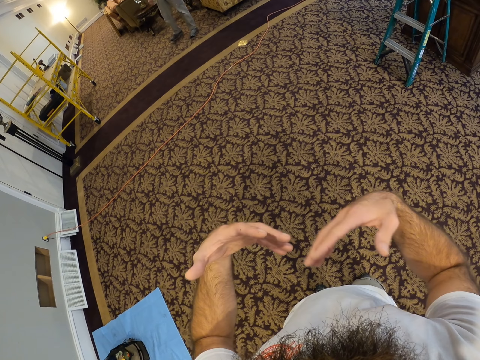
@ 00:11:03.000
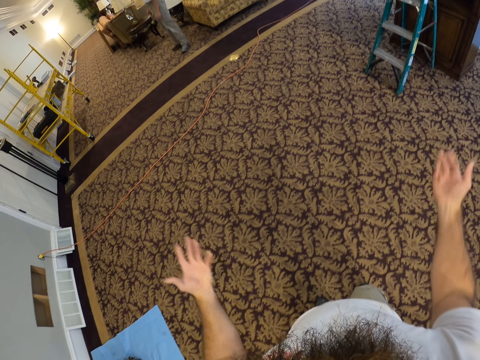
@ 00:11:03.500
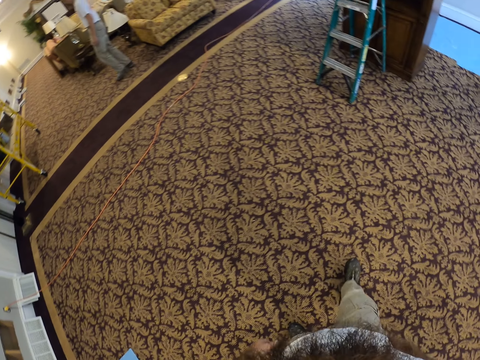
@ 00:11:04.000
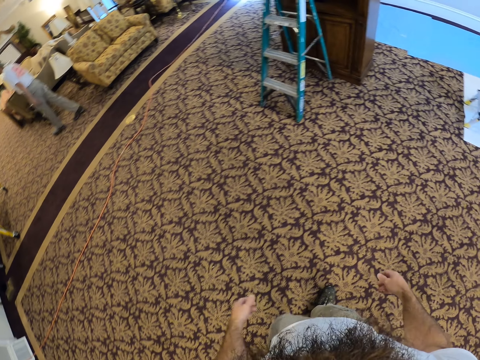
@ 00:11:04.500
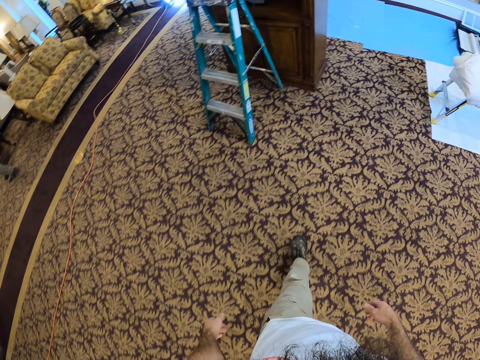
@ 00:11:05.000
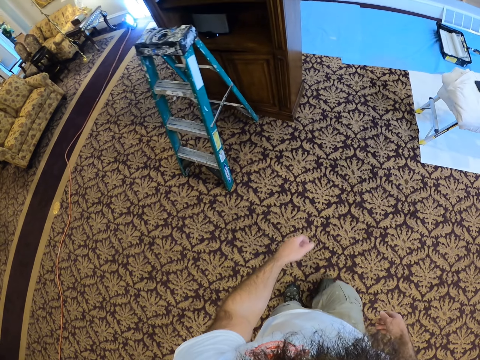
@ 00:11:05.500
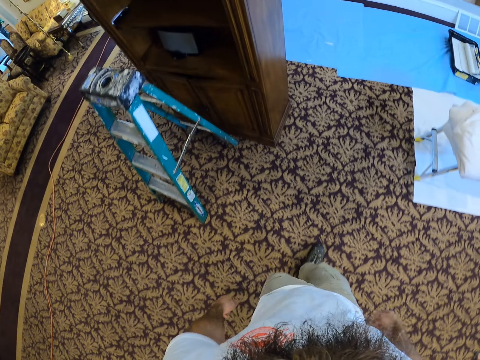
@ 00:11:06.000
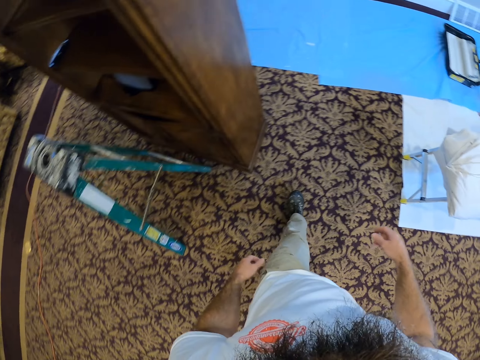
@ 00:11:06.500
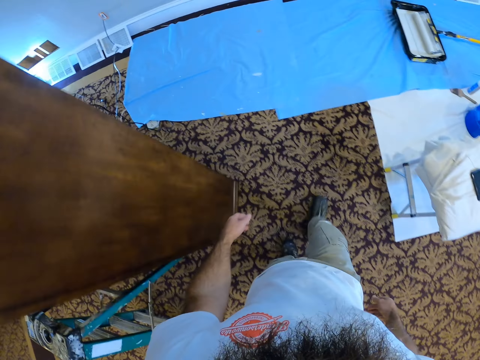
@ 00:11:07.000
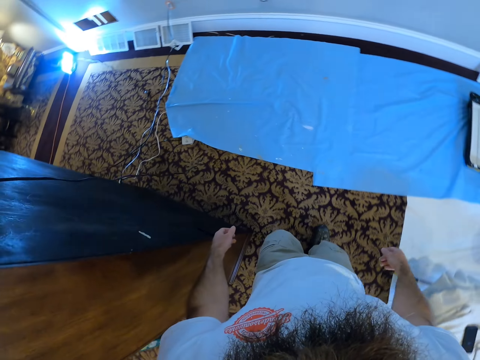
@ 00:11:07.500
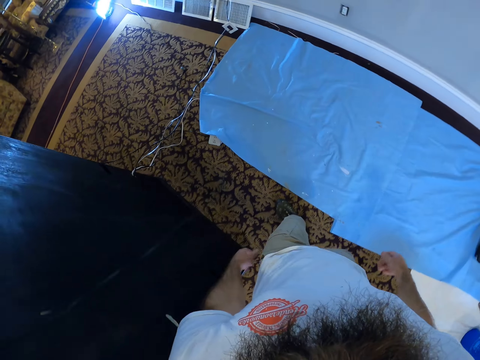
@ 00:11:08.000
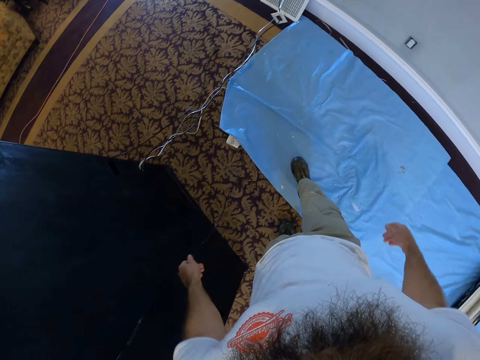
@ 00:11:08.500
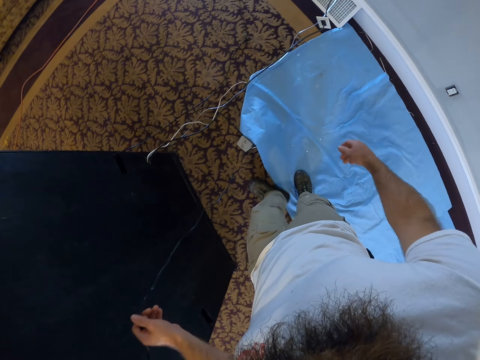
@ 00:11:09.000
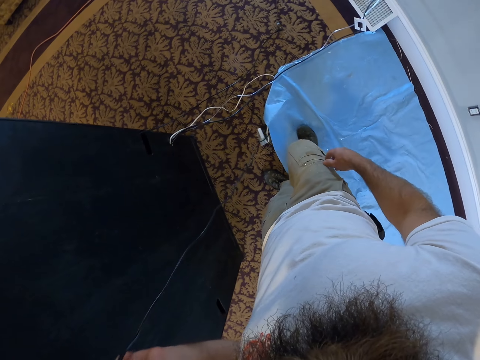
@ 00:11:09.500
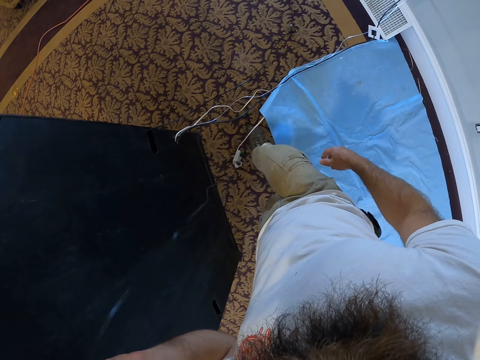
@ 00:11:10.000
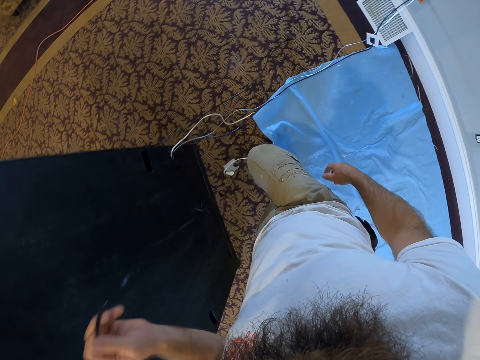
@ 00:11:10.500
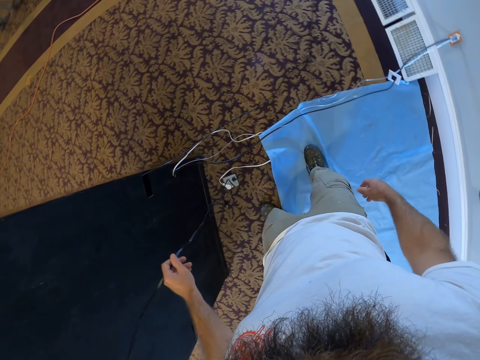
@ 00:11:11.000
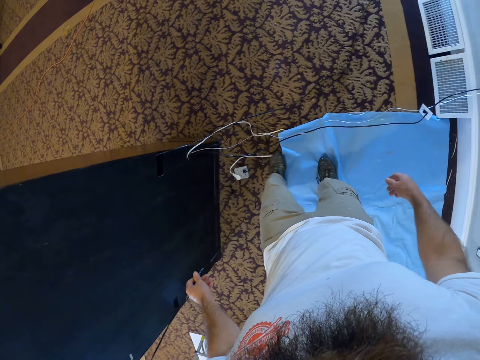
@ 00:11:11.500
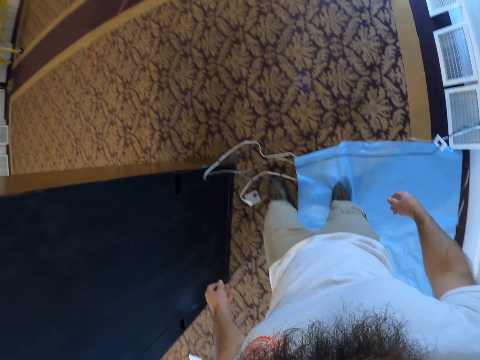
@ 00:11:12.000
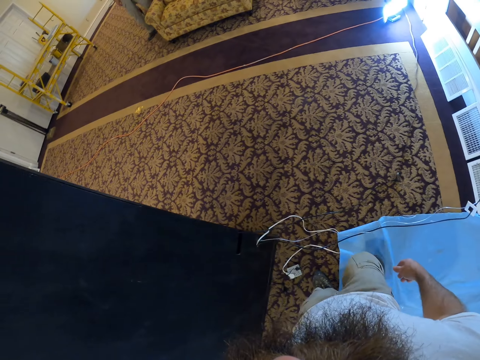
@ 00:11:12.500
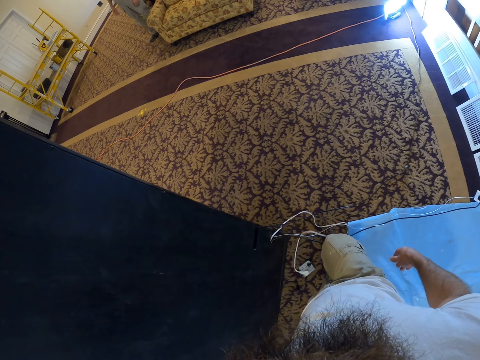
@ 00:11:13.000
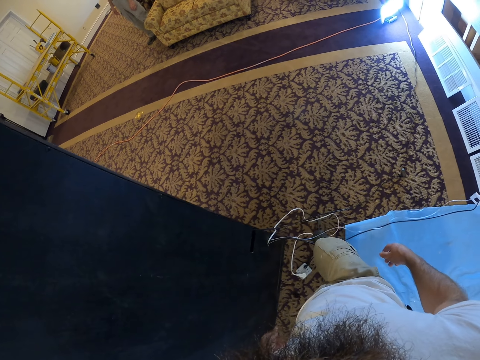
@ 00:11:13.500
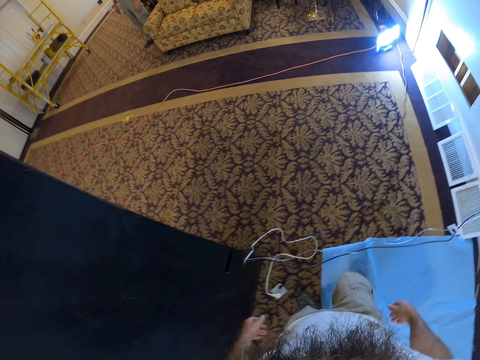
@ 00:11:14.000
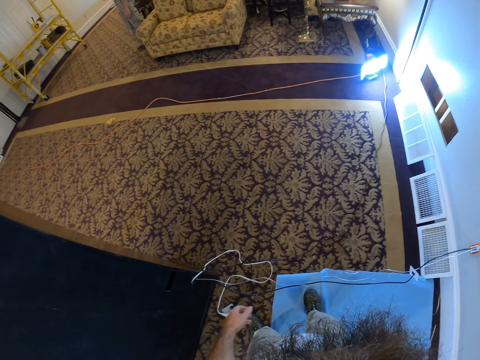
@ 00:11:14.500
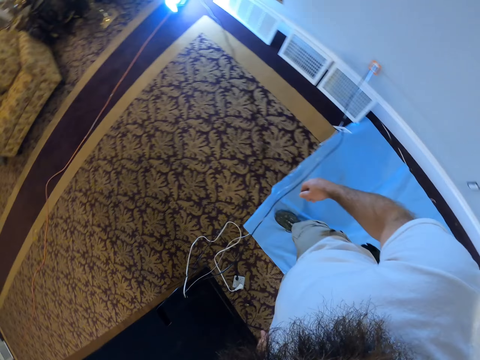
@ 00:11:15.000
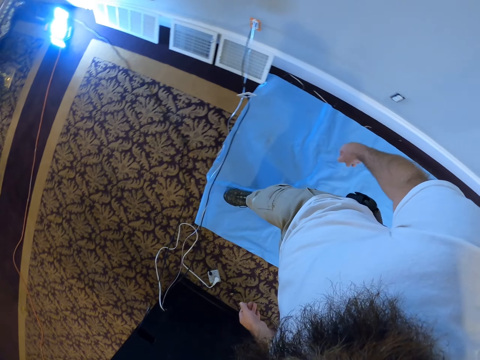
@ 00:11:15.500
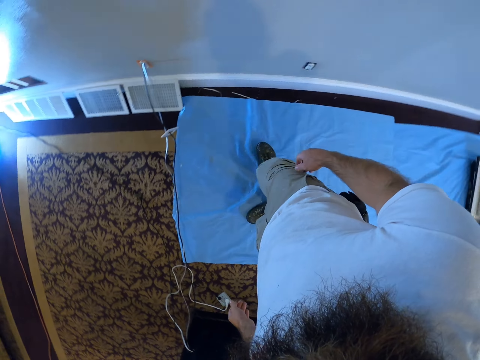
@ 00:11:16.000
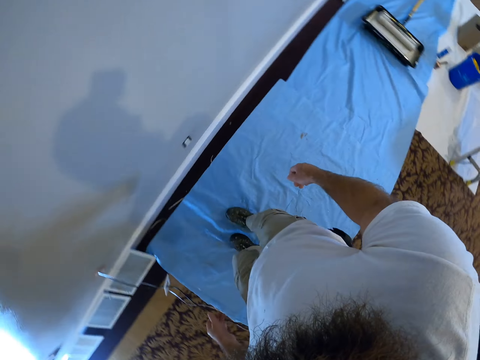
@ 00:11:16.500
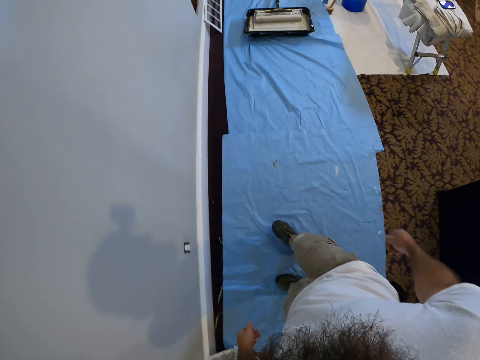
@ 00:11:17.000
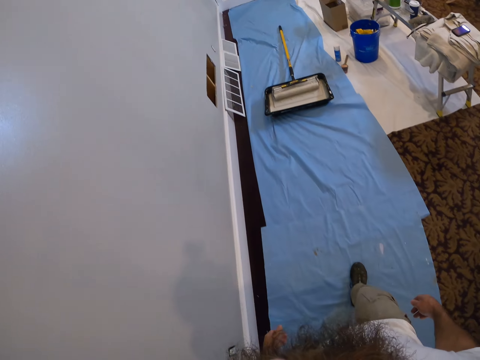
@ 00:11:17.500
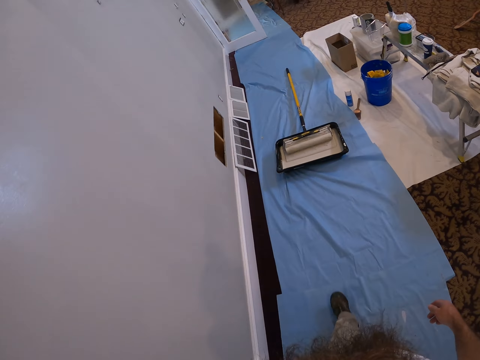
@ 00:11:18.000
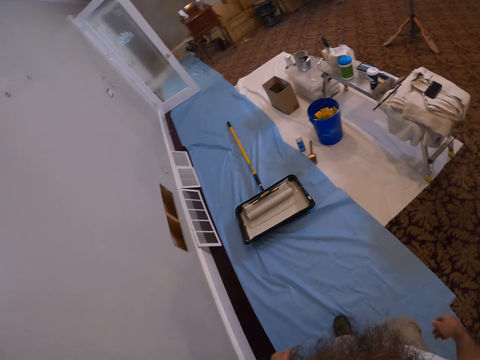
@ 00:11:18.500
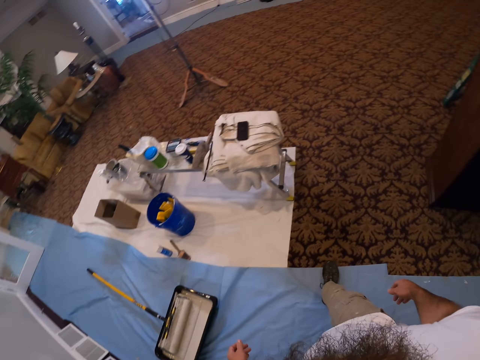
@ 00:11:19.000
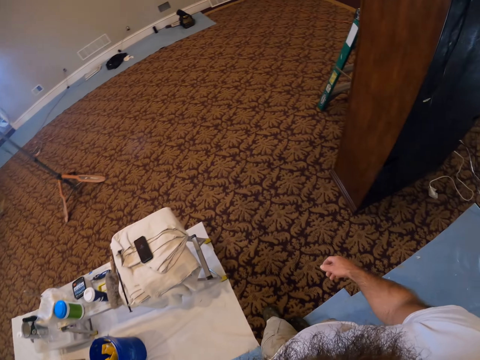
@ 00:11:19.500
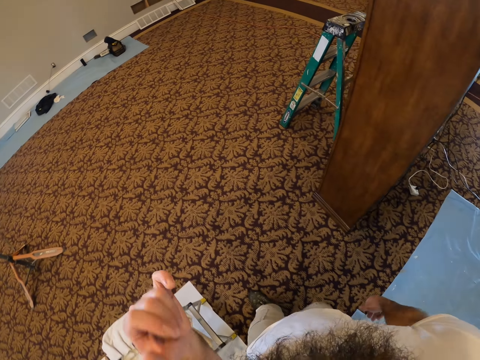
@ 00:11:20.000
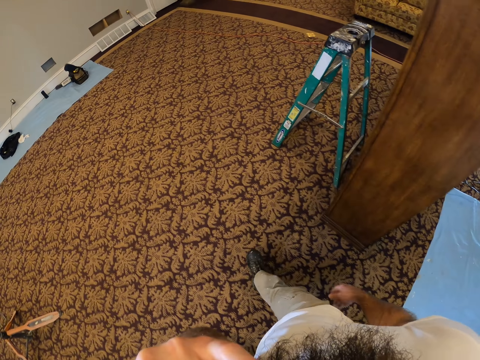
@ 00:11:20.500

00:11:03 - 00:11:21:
The camera wearer walks towards a cupboard. He walks around the room. He holds a wire at the back of the cupboard with his left hand. He pulls the wire on the ground with his legs. He kicks the wire on the floor with his right leg. He kicks the wire on the floor with his left leg. He moves around the room.

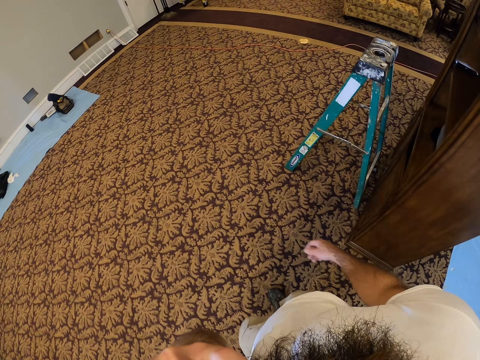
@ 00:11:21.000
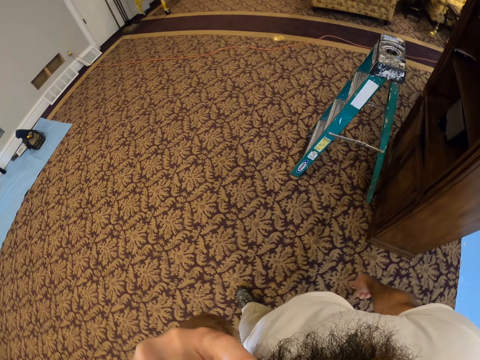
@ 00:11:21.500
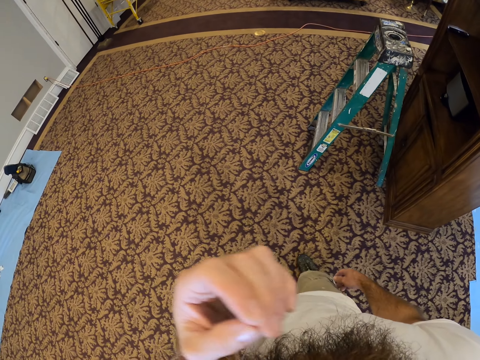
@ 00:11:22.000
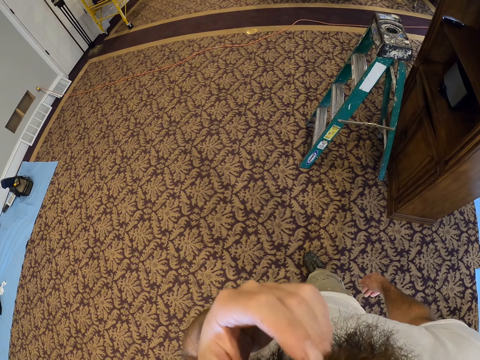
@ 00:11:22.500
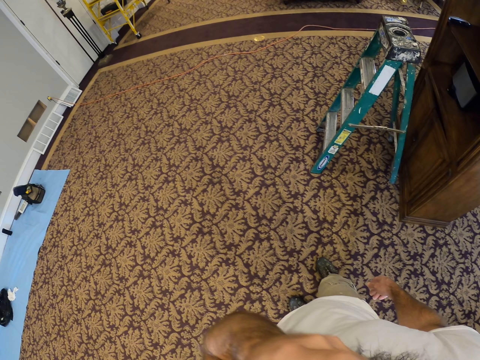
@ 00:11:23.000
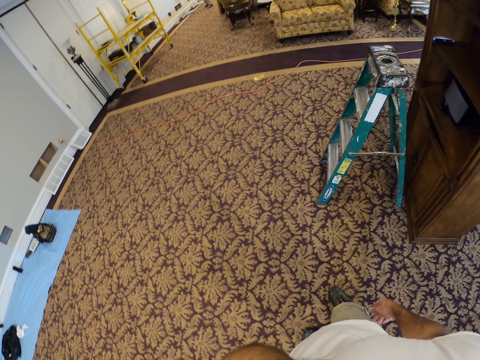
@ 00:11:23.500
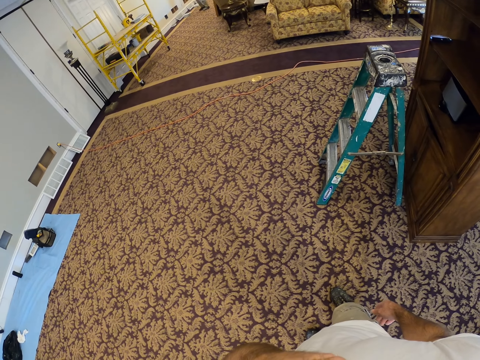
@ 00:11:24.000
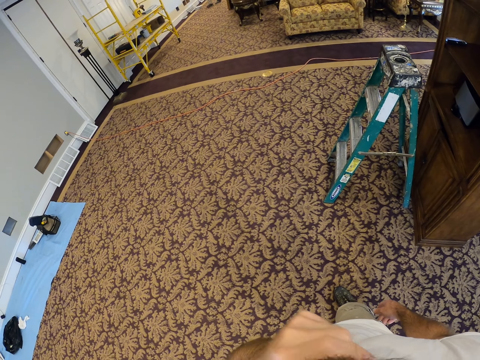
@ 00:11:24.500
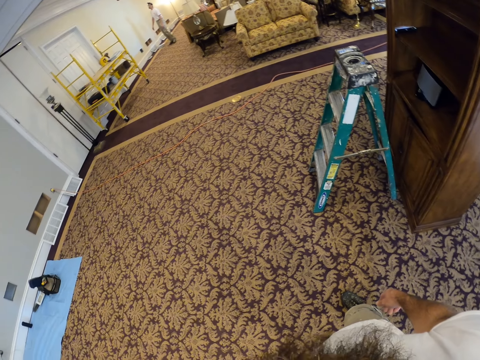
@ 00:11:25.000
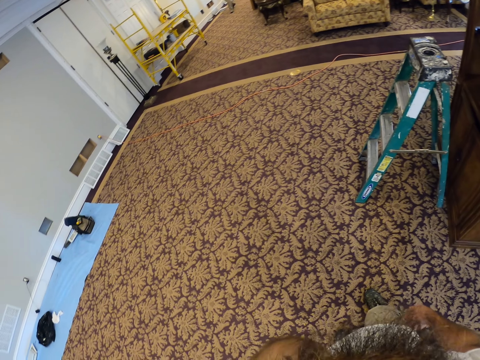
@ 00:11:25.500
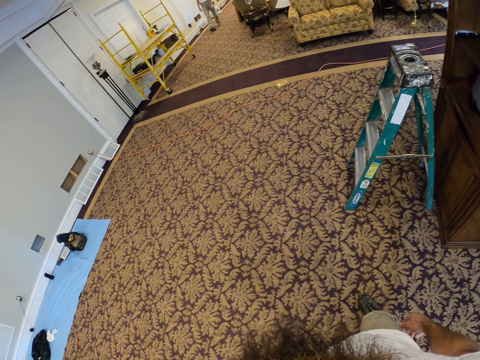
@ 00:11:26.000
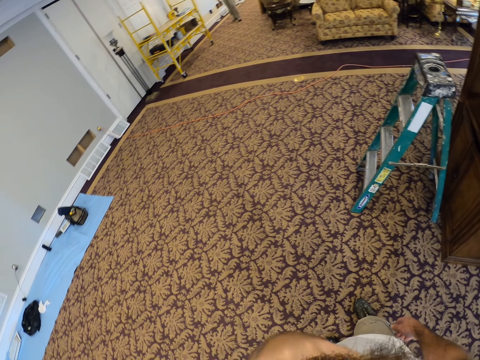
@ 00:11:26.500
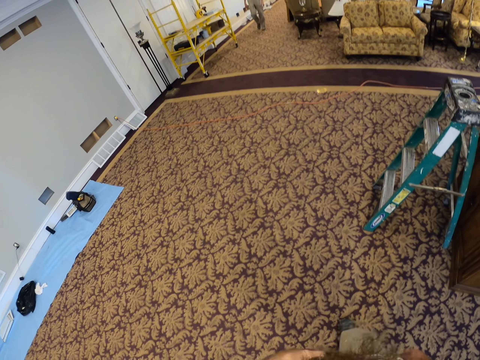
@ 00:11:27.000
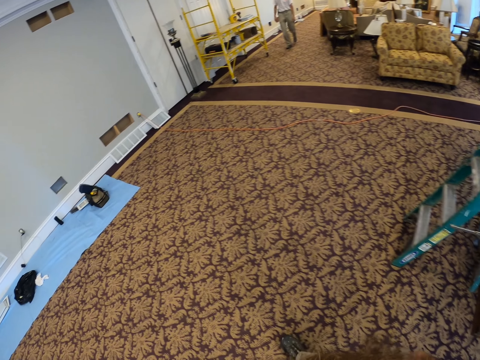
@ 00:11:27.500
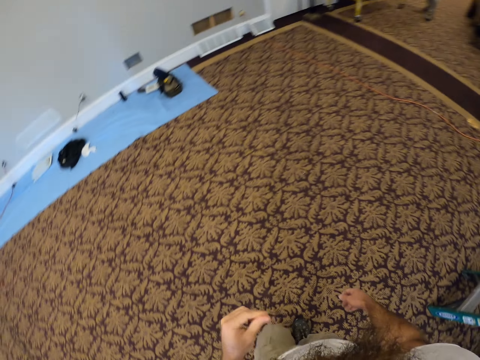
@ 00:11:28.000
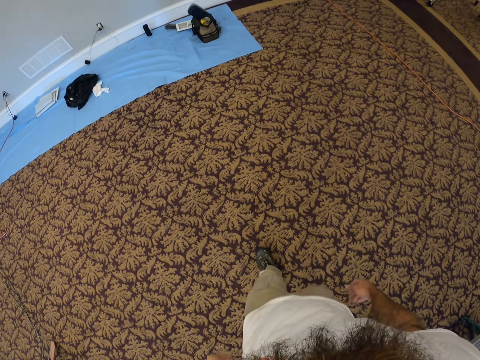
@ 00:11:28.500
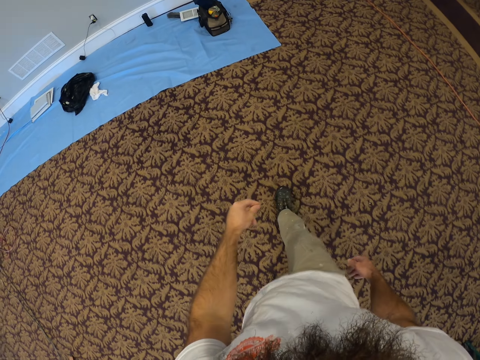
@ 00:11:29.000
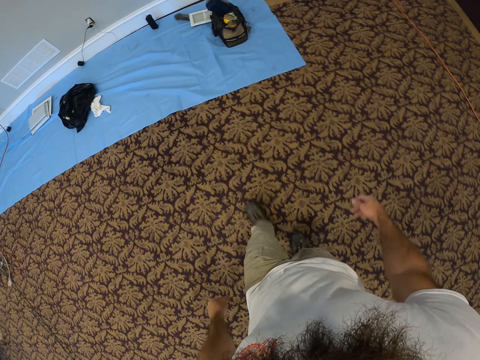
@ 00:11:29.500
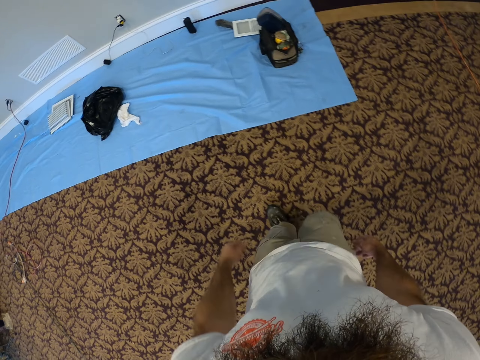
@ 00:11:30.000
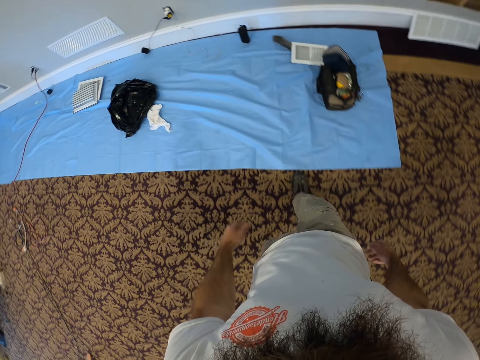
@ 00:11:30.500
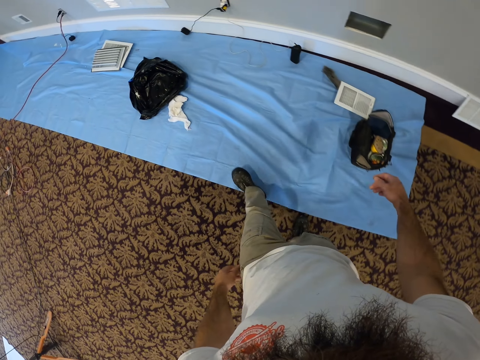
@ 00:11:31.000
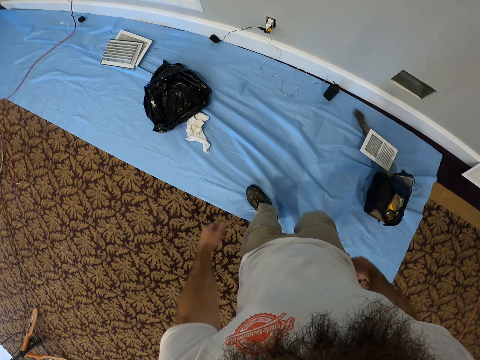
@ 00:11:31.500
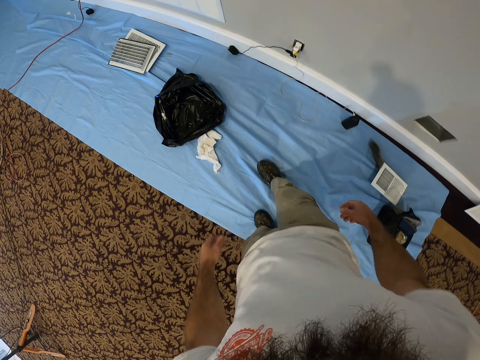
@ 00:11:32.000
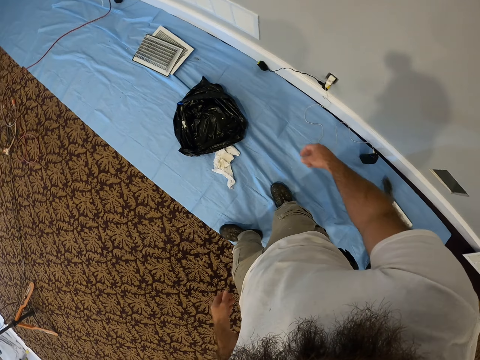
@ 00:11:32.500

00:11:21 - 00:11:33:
The camera wearer touches the face. They walk towards a wall. They move around the room.
